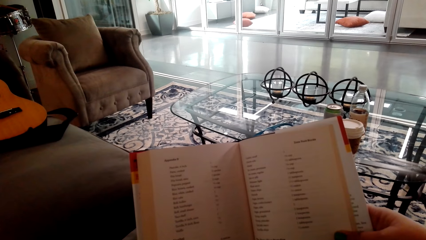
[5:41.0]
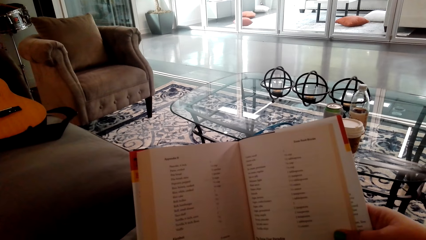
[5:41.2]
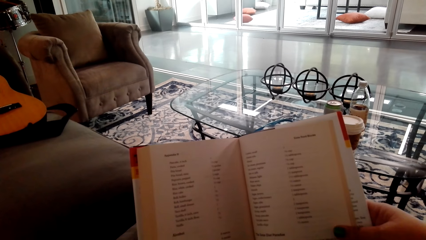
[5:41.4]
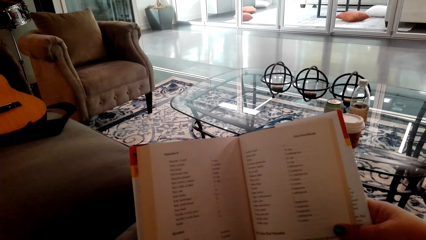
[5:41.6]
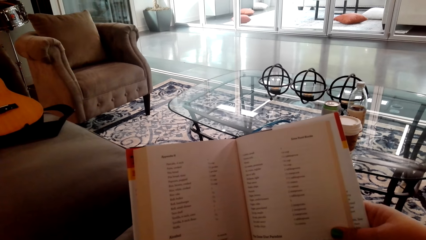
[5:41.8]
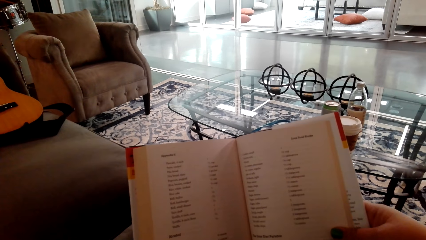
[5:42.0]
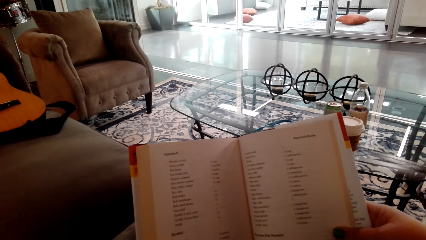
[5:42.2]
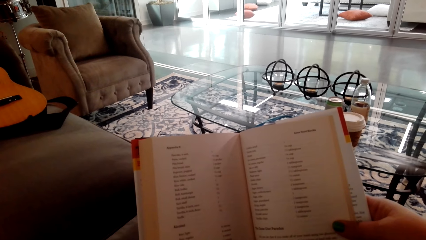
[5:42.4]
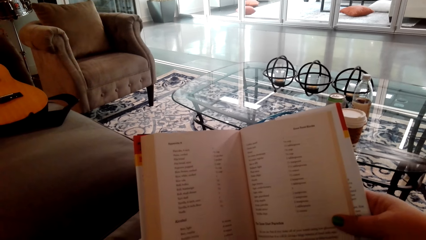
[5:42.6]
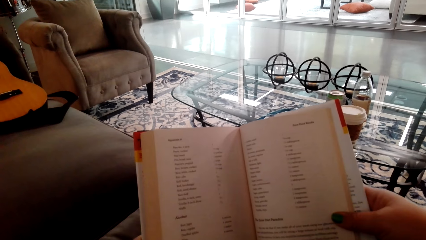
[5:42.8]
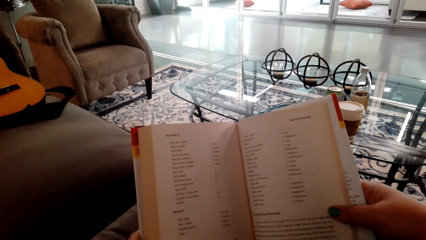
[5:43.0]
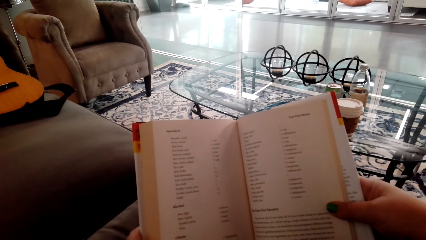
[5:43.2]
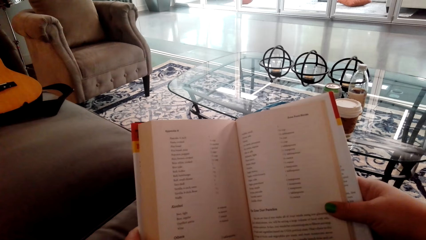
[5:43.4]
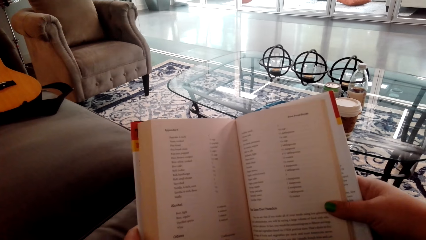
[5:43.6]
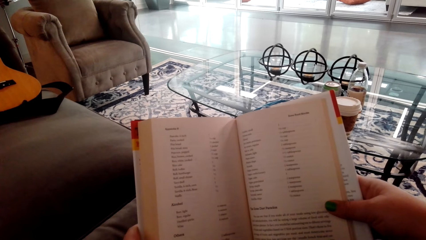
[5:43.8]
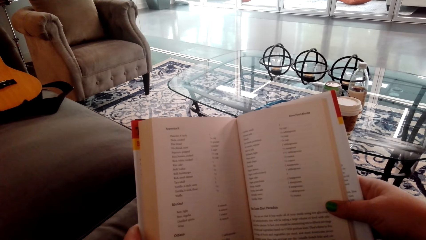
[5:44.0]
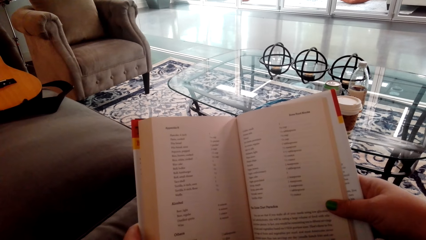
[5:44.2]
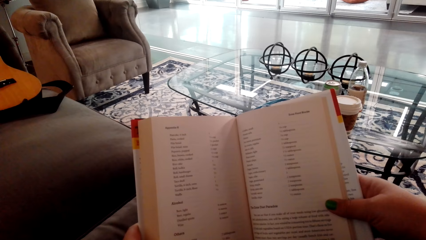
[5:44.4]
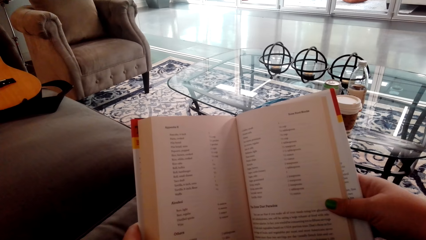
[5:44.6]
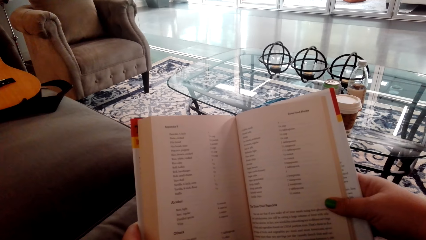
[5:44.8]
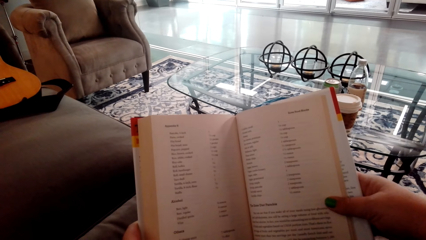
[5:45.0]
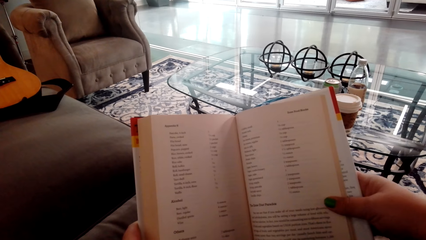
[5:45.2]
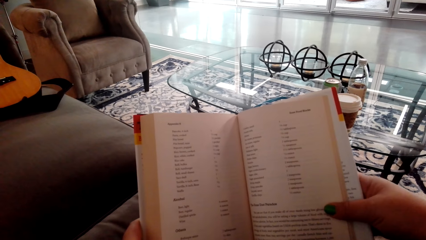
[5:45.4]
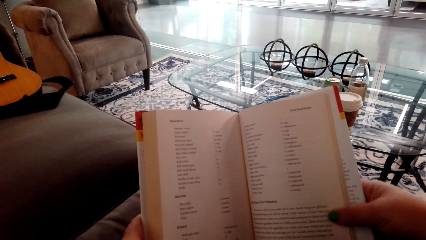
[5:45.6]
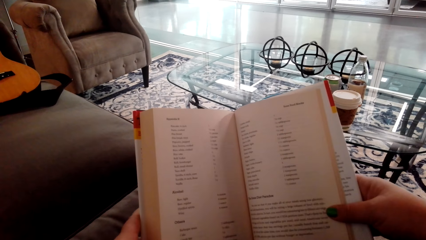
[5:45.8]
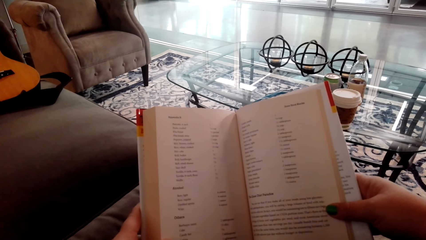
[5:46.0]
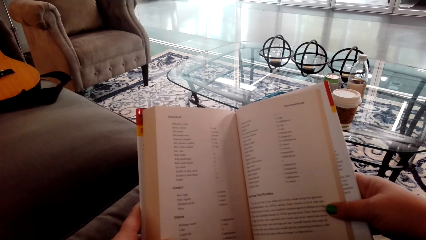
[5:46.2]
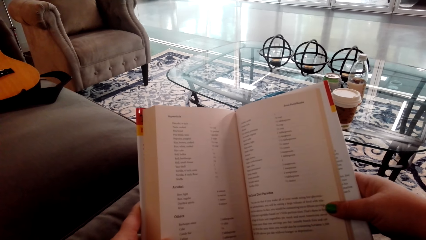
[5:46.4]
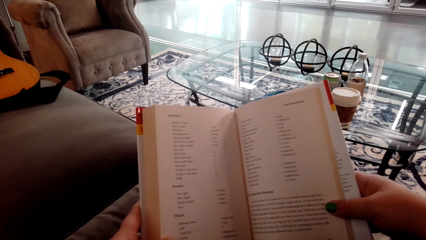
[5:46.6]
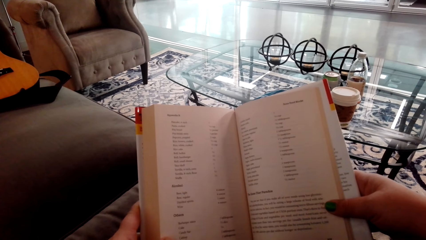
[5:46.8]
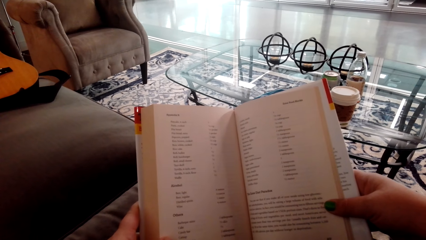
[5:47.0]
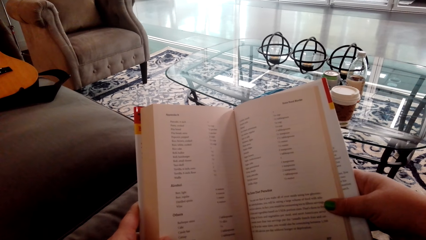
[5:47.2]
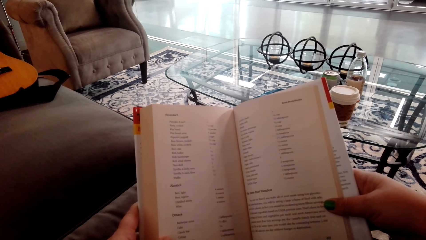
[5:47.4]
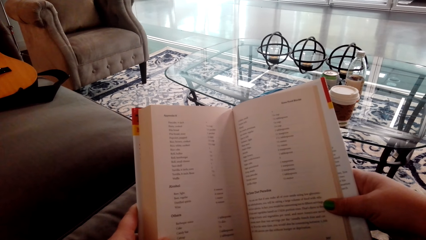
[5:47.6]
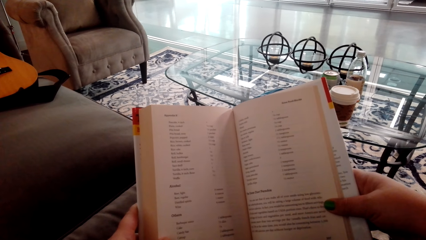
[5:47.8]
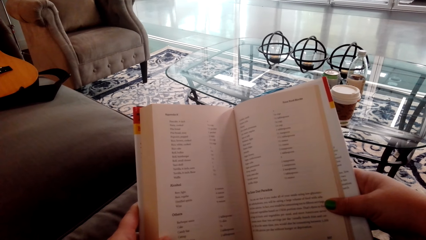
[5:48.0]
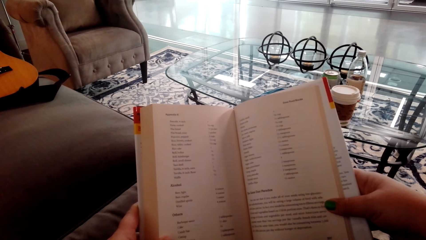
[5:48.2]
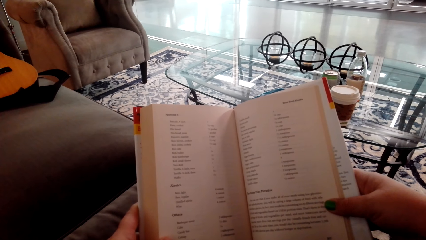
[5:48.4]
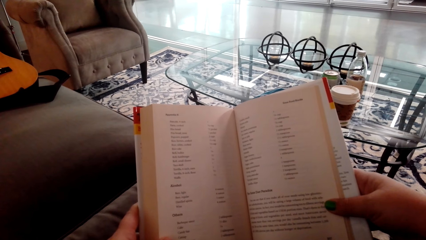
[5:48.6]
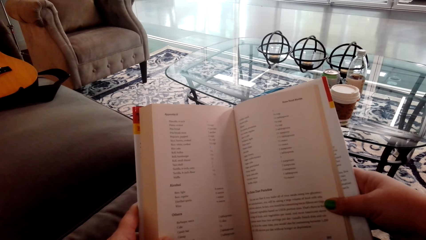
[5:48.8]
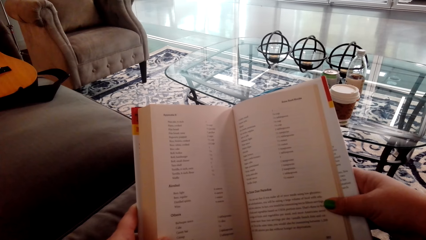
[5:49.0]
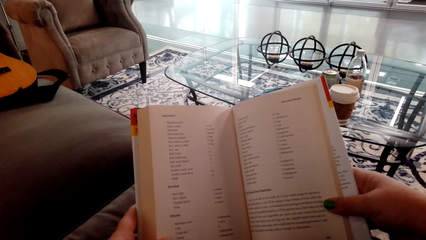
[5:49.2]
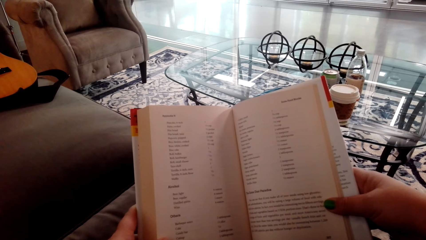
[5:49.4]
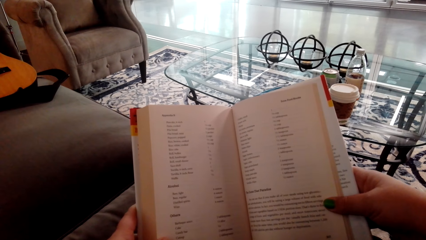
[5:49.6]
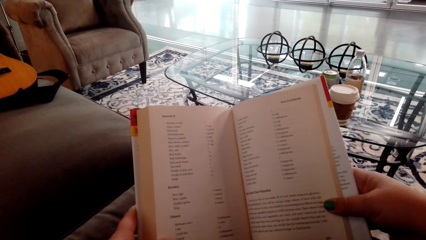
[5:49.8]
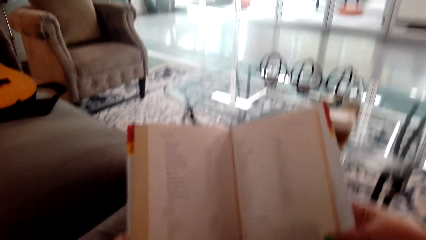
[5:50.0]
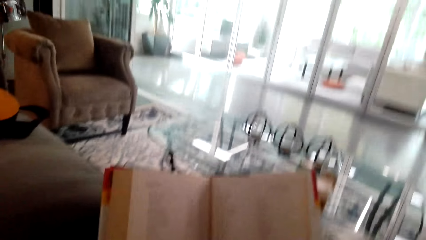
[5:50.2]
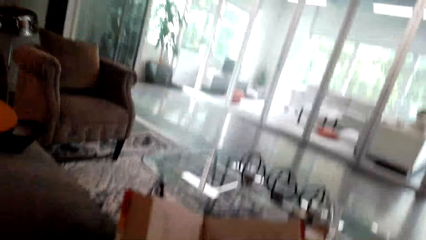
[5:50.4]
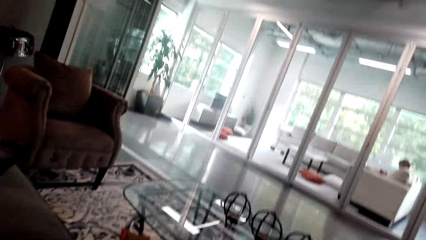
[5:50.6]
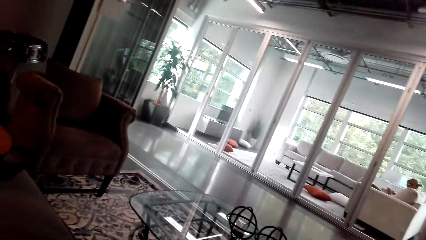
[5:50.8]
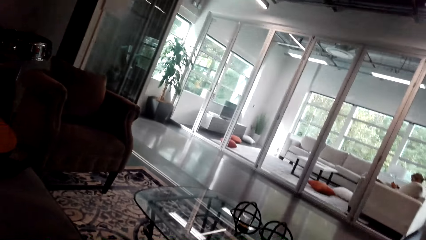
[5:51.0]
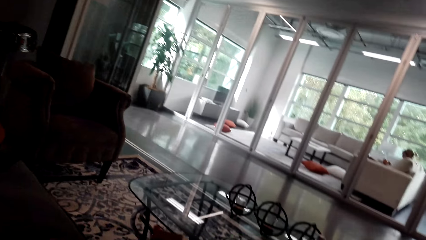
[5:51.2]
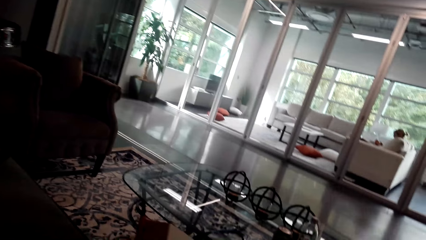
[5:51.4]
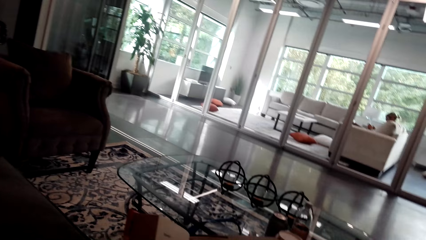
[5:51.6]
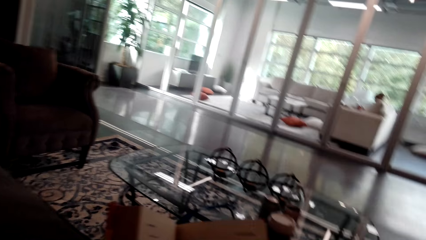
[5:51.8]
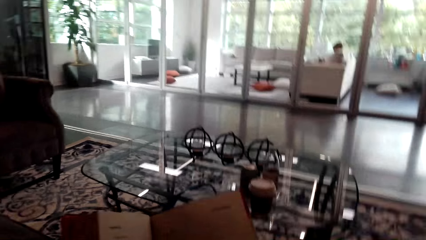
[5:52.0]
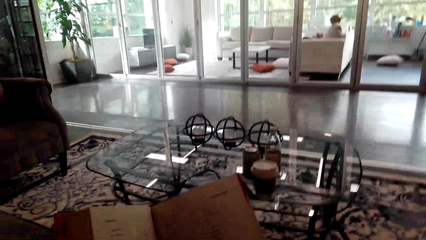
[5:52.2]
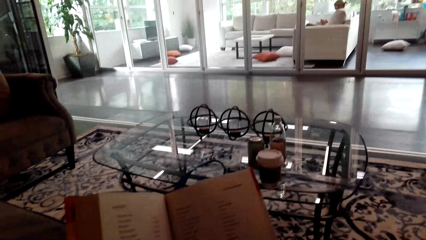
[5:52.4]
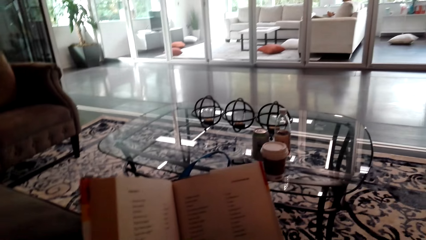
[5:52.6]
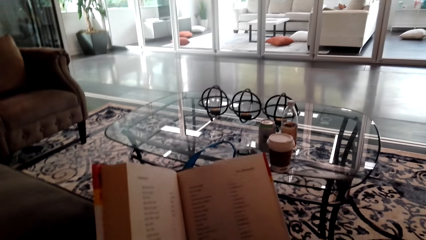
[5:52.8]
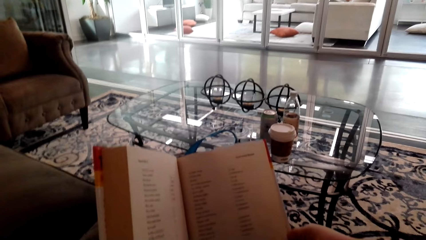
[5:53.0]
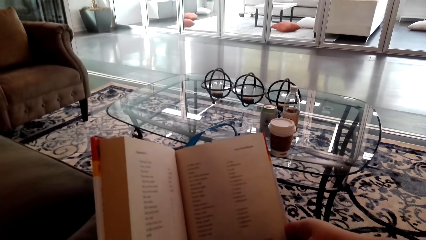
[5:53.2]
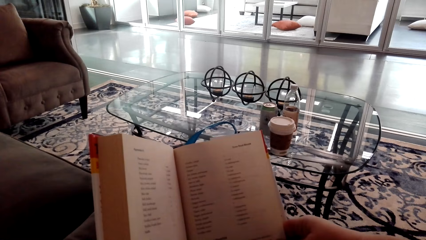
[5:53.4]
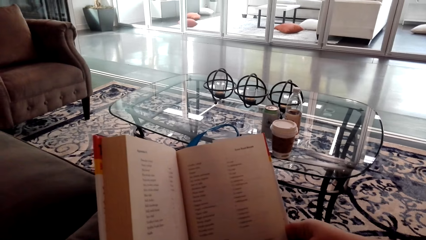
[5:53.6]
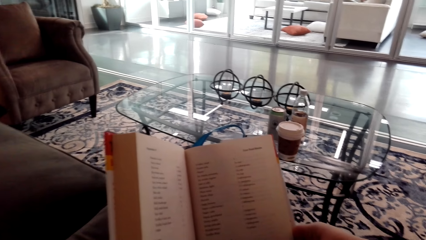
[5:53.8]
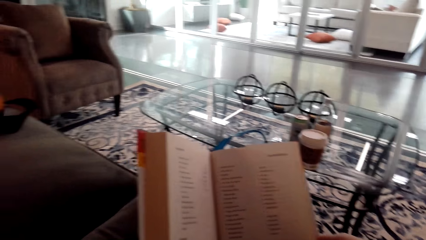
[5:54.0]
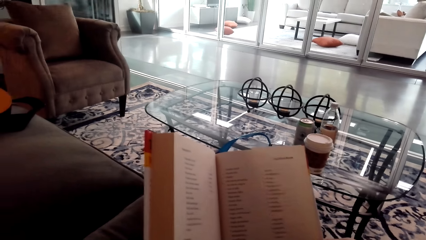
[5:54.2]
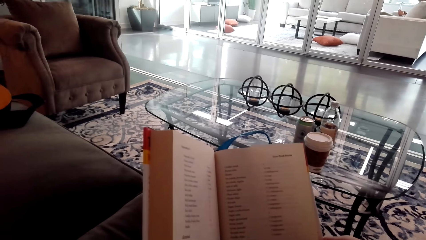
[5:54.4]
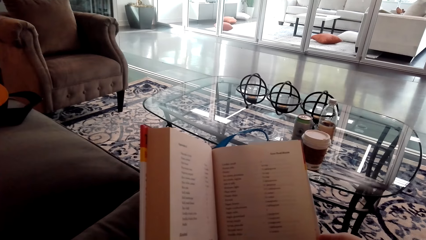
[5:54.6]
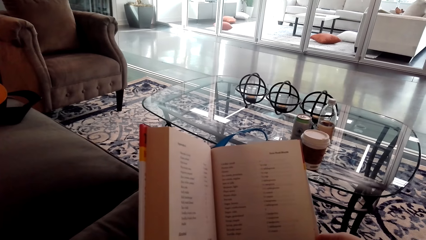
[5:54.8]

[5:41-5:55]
The camera wearer reads on the book. They hold the book with both hands.

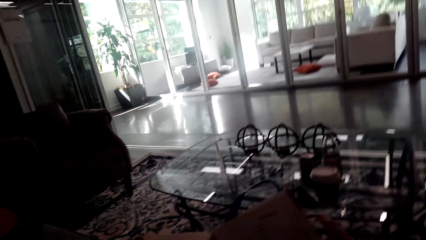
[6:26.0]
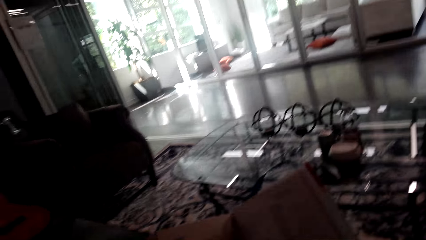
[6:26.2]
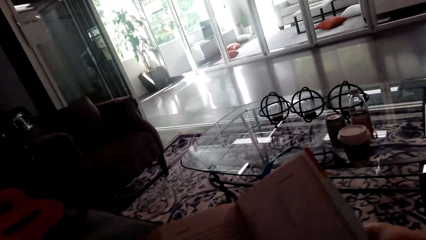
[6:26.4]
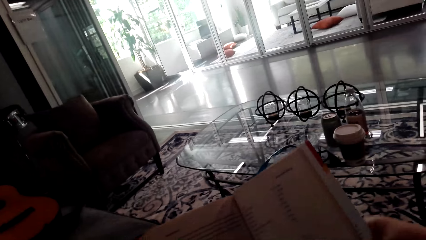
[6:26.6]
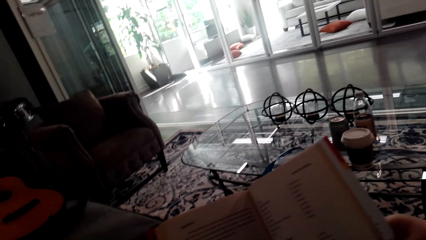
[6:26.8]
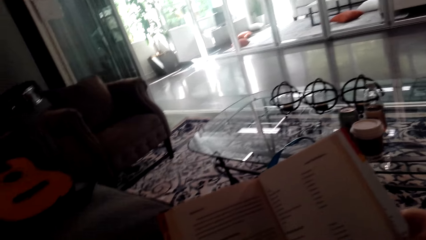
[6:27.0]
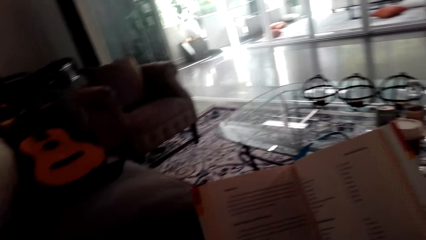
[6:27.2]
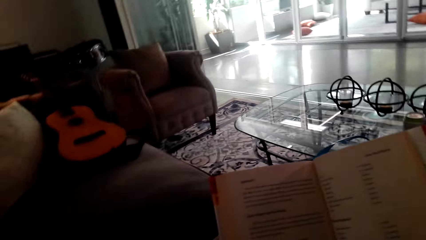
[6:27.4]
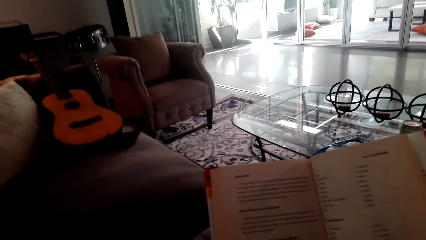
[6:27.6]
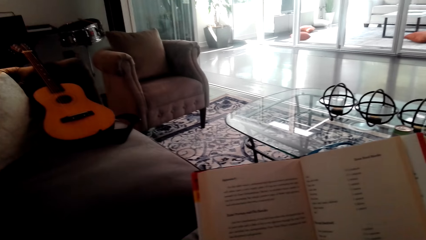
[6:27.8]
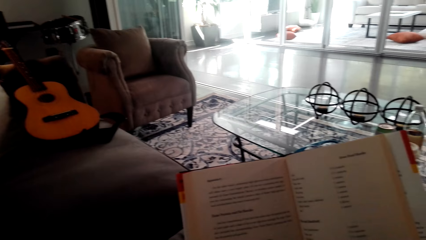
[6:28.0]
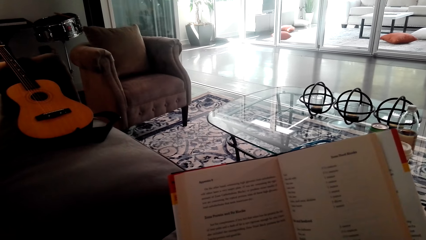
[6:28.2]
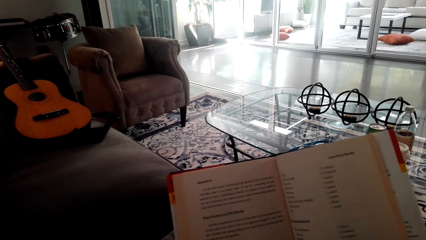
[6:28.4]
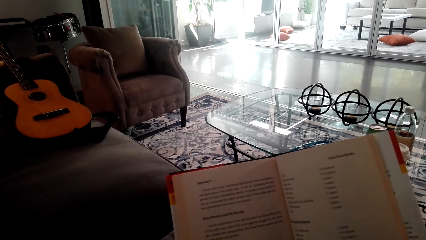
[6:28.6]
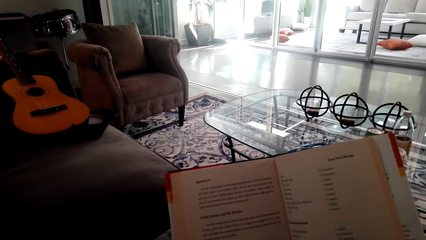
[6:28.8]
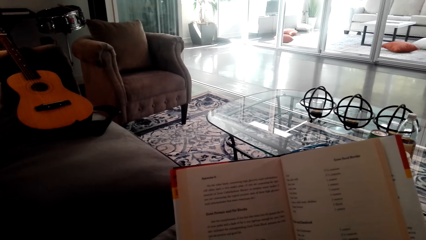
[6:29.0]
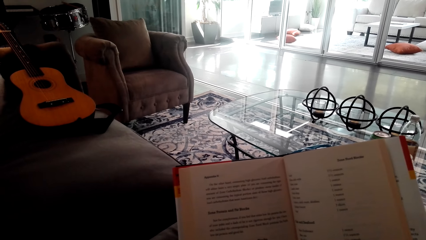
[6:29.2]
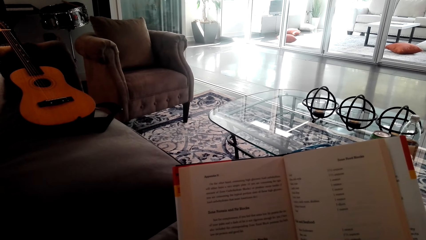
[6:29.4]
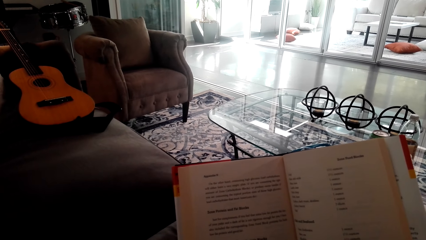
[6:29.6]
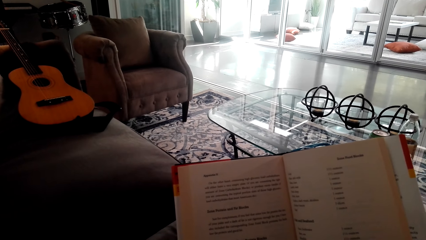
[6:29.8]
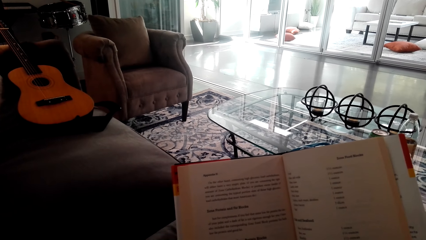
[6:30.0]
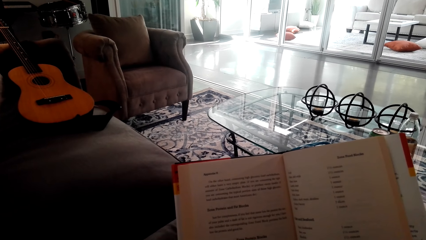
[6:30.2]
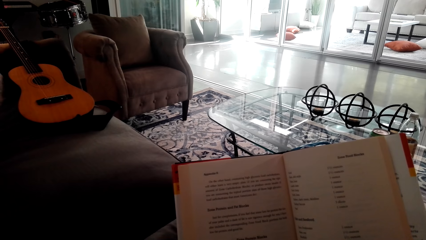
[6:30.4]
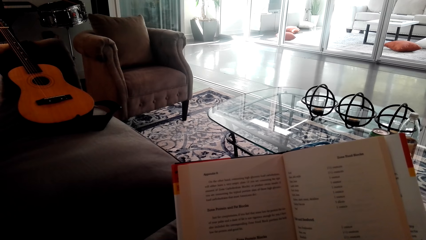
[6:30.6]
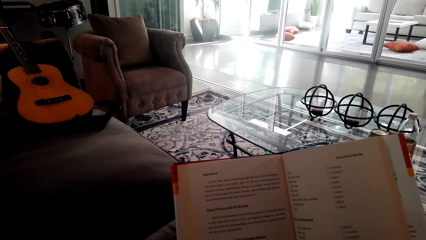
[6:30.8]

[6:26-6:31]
The camera wearer turns to another page.
